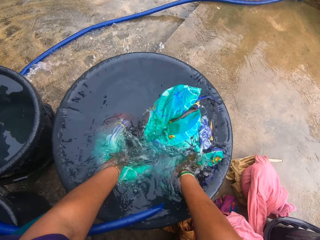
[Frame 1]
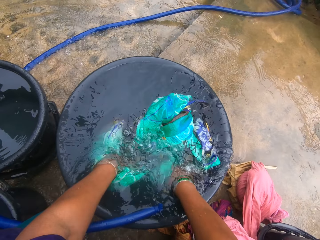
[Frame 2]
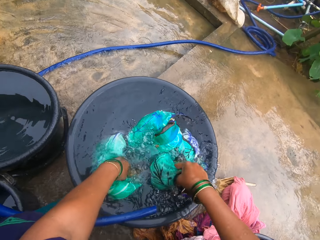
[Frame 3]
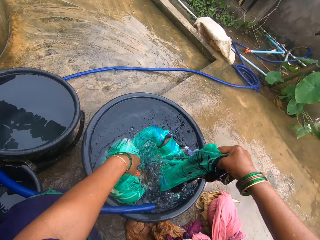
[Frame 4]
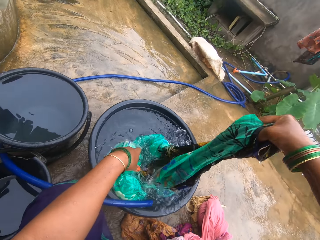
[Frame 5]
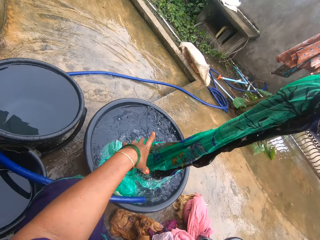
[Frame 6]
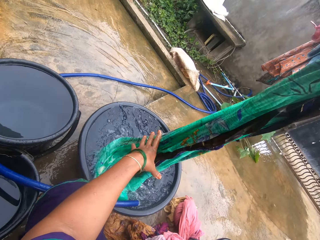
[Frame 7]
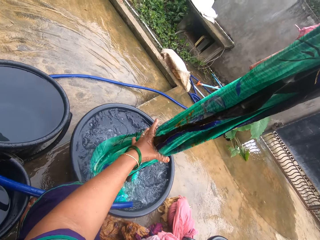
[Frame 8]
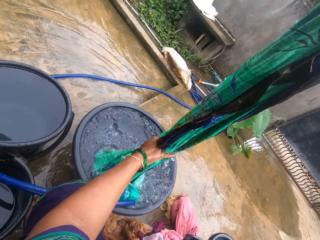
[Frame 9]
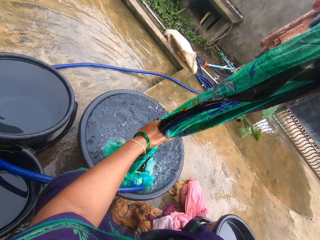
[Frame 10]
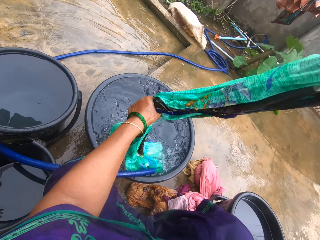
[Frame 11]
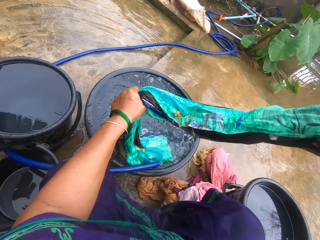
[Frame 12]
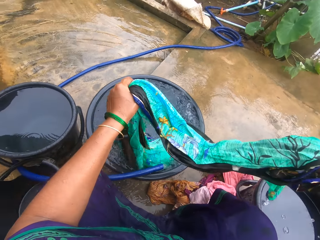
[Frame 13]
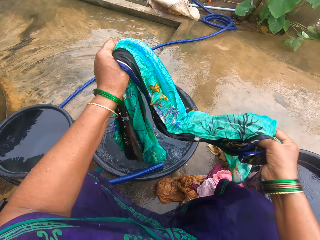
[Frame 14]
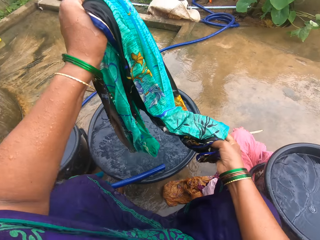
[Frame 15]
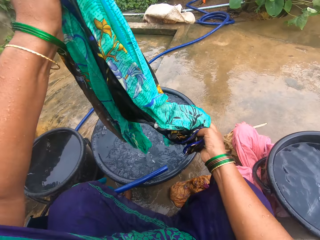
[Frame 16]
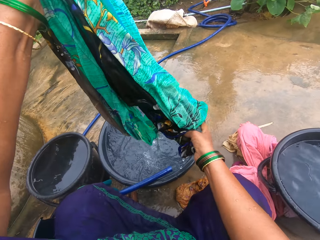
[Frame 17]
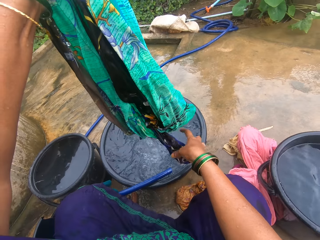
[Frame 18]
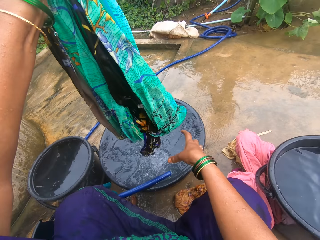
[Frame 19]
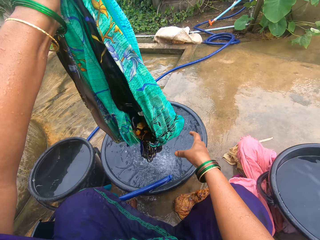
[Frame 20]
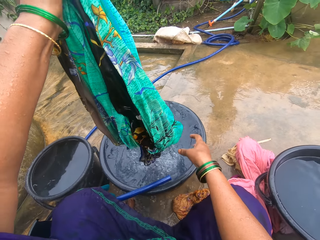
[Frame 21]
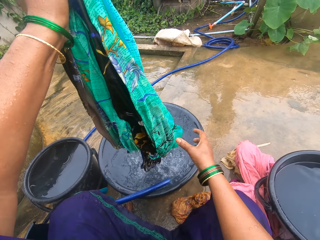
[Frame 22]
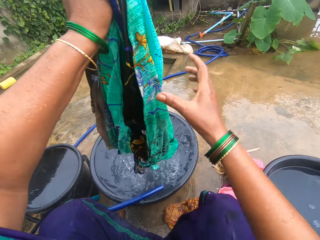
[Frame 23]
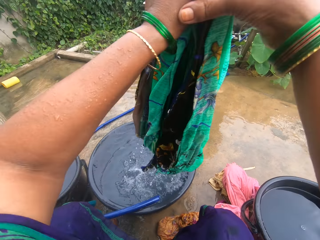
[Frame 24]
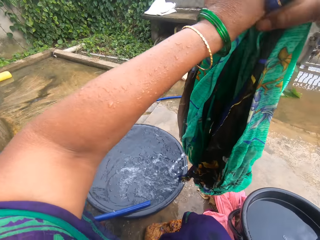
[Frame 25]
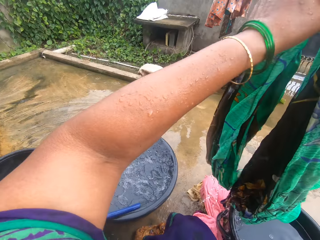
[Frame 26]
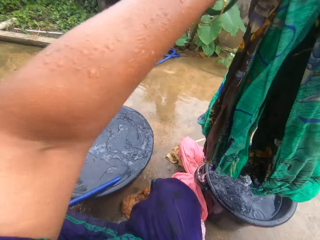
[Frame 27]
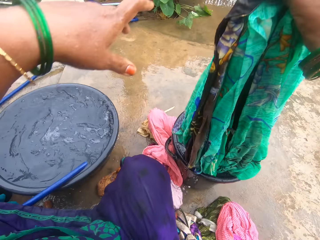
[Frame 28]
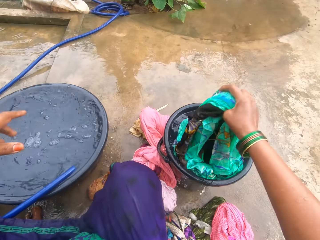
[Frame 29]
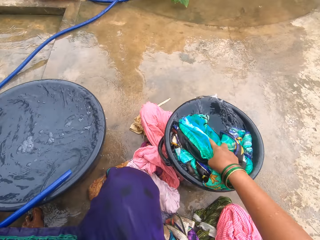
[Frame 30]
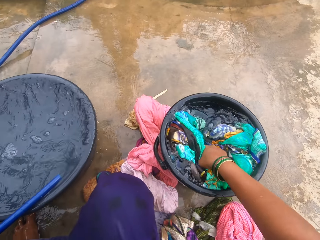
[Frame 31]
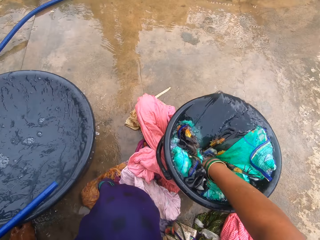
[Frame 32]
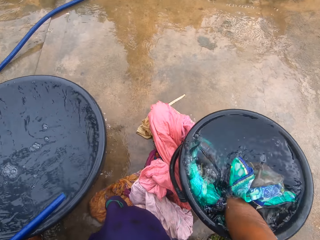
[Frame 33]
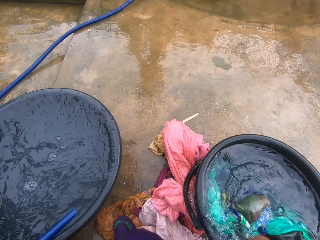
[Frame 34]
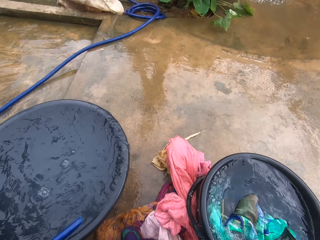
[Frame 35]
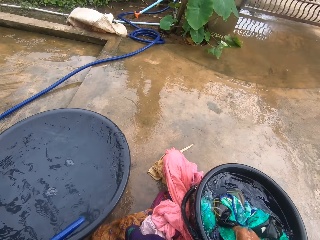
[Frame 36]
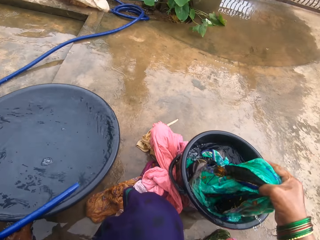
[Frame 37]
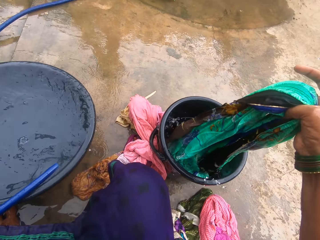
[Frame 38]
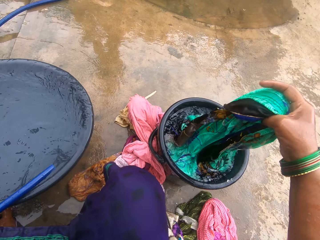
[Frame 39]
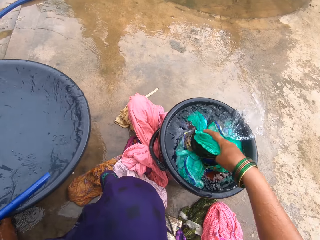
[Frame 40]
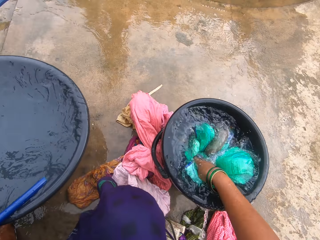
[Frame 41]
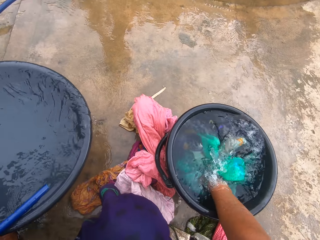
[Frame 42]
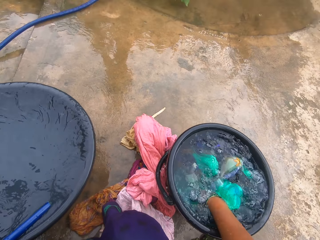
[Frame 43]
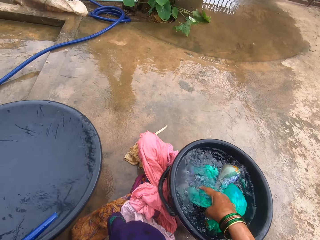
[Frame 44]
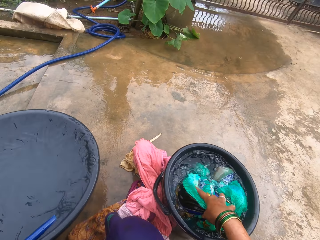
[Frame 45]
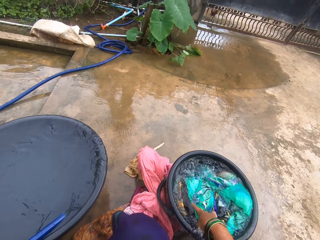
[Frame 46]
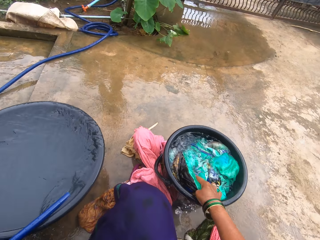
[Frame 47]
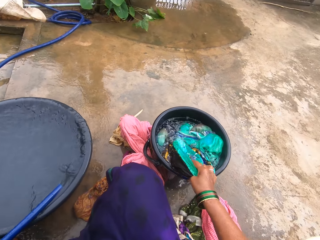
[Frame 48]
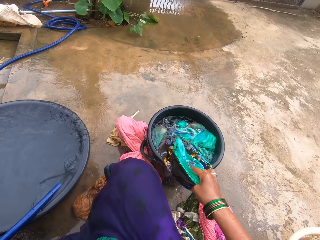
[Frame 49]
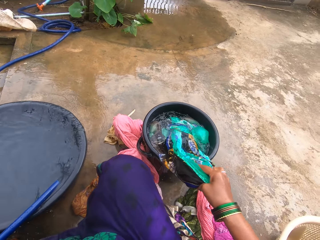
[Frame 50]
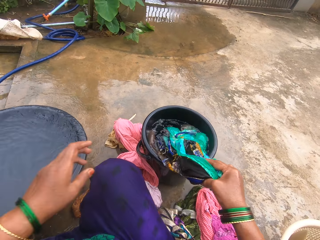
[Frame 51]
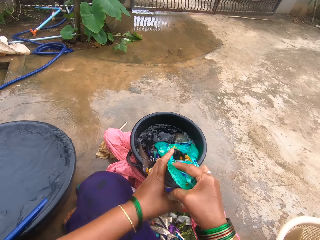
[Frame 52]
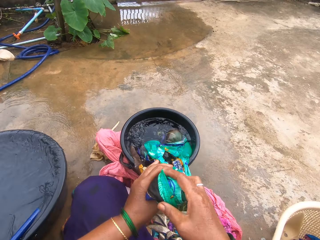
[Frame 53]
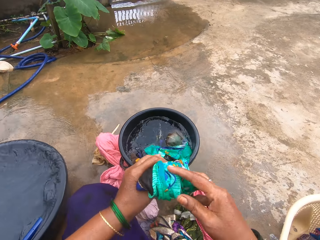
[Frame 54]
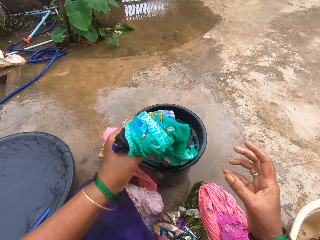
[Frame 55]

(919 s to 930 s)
The camera wearer folds the cloth. They put the cloth into the second water. They put the cloth in the water.

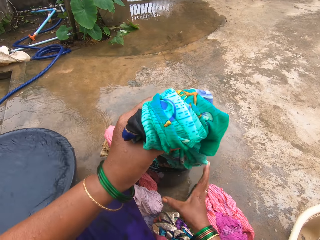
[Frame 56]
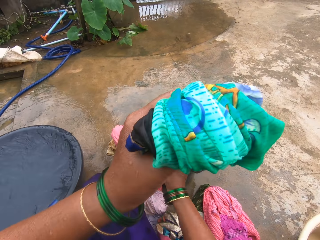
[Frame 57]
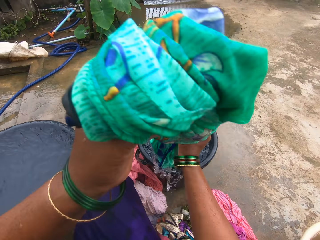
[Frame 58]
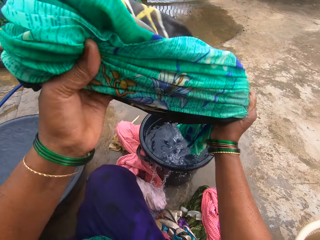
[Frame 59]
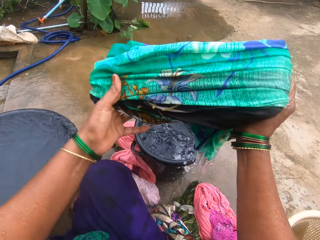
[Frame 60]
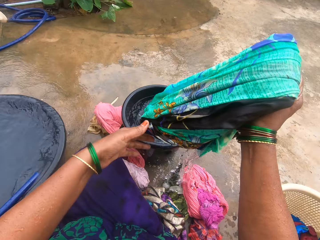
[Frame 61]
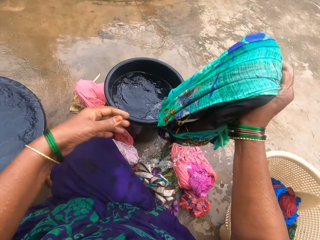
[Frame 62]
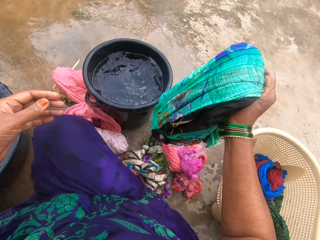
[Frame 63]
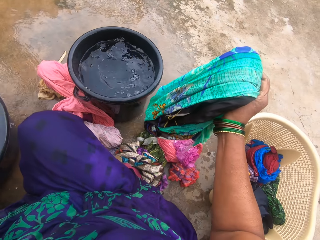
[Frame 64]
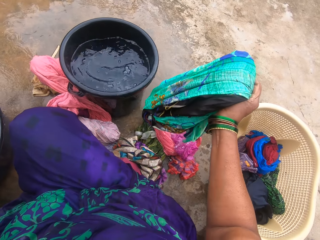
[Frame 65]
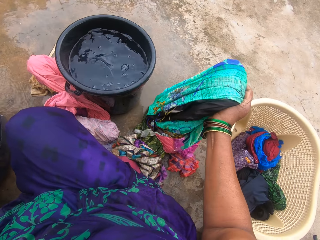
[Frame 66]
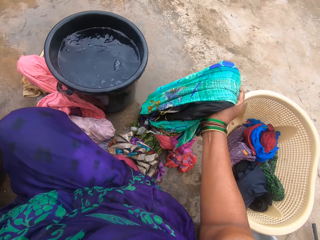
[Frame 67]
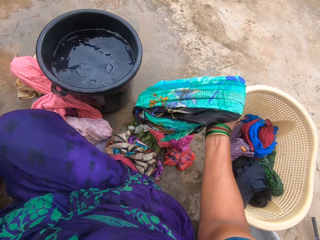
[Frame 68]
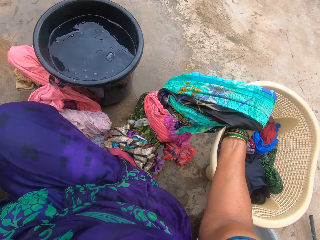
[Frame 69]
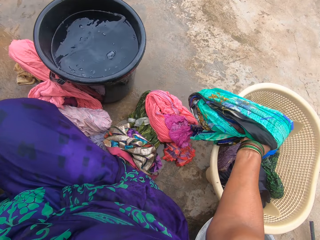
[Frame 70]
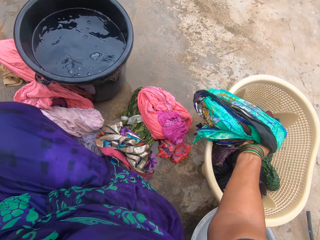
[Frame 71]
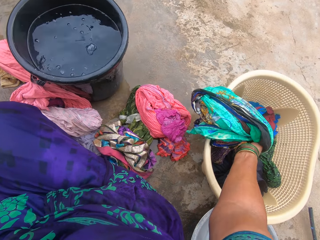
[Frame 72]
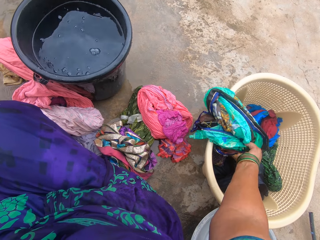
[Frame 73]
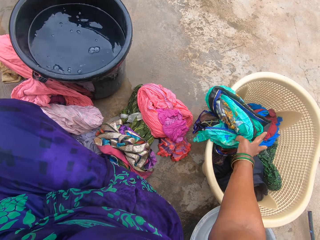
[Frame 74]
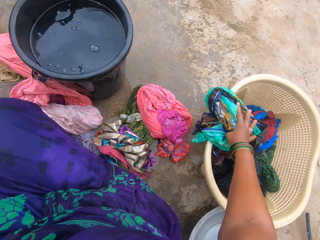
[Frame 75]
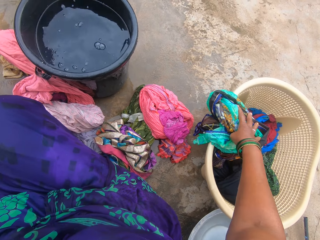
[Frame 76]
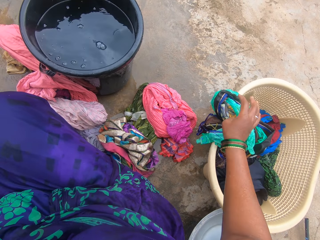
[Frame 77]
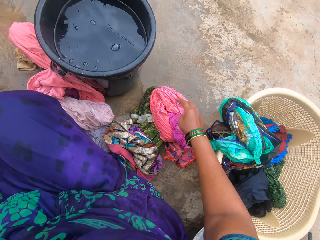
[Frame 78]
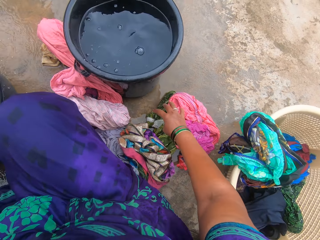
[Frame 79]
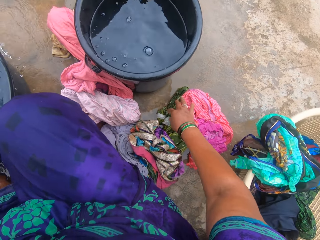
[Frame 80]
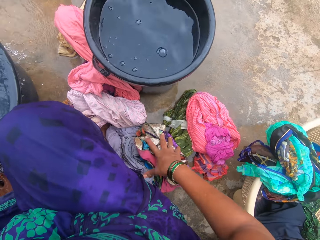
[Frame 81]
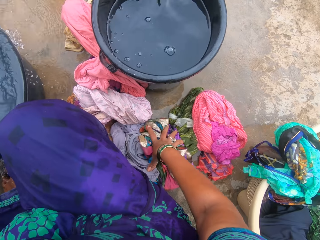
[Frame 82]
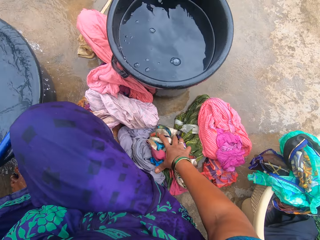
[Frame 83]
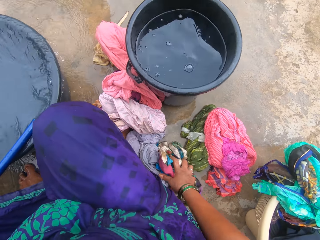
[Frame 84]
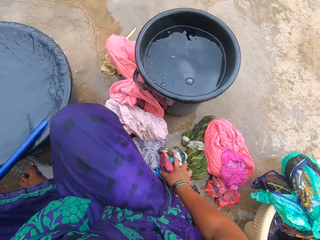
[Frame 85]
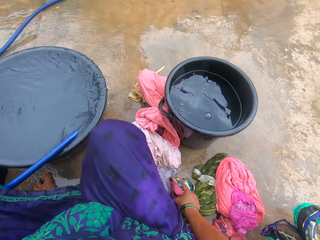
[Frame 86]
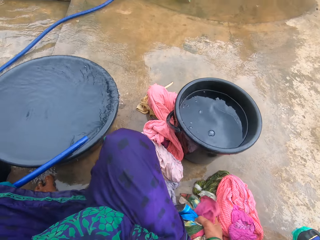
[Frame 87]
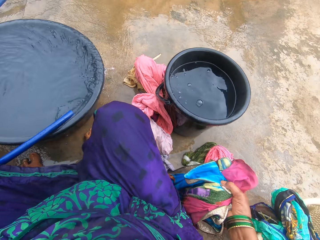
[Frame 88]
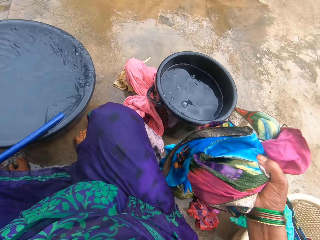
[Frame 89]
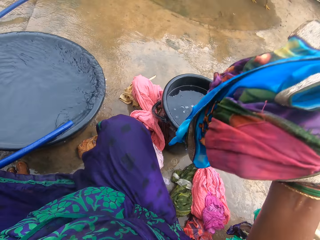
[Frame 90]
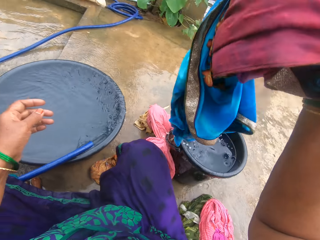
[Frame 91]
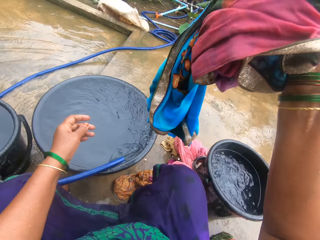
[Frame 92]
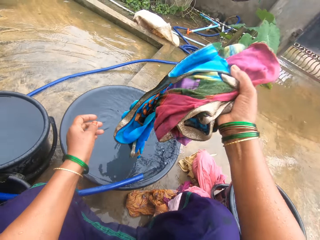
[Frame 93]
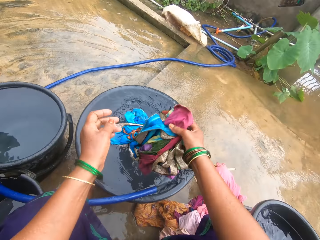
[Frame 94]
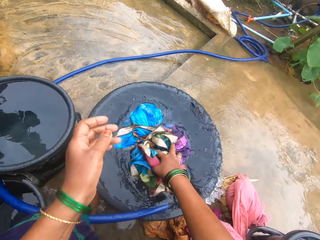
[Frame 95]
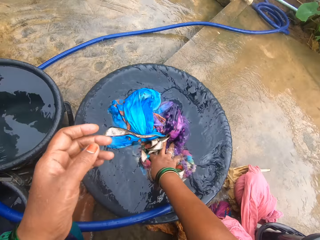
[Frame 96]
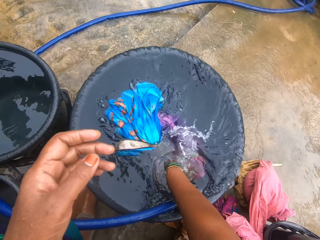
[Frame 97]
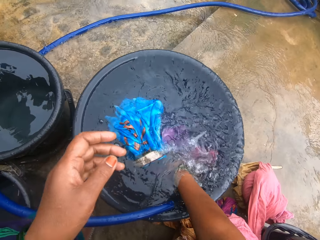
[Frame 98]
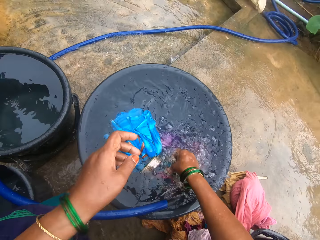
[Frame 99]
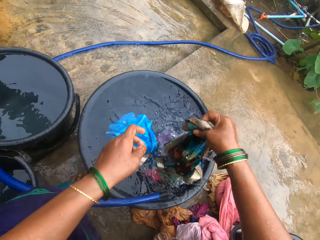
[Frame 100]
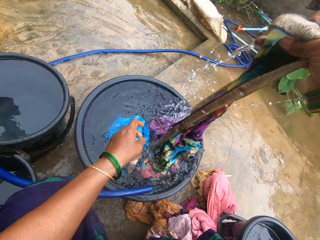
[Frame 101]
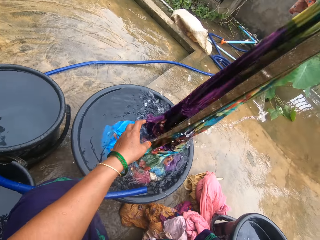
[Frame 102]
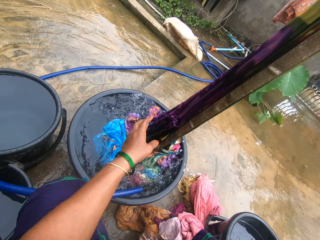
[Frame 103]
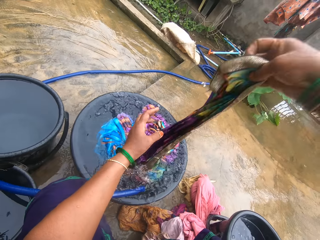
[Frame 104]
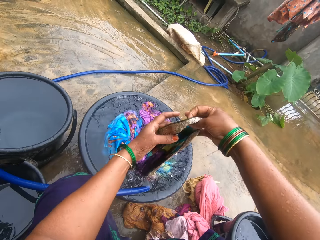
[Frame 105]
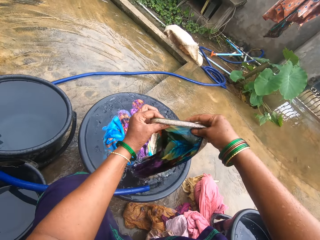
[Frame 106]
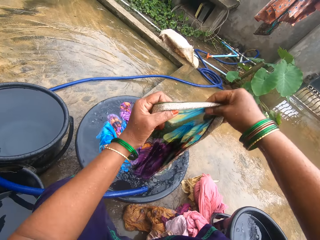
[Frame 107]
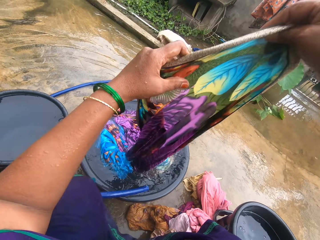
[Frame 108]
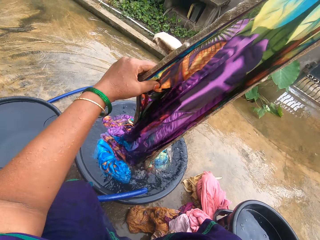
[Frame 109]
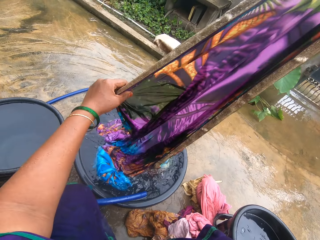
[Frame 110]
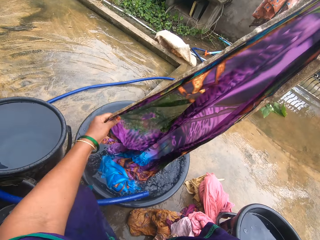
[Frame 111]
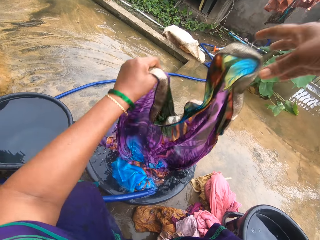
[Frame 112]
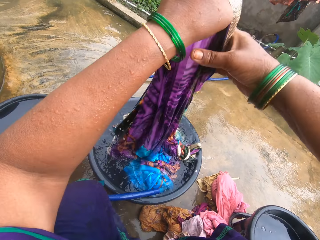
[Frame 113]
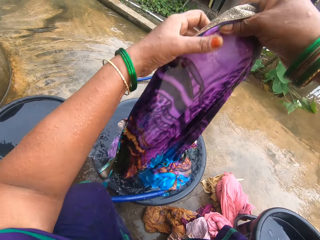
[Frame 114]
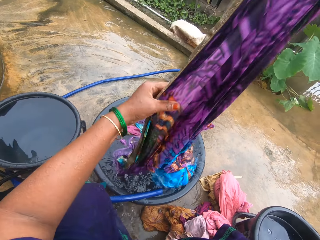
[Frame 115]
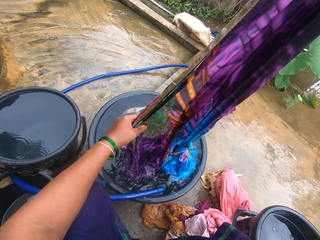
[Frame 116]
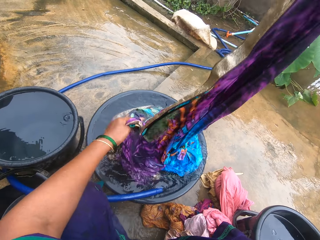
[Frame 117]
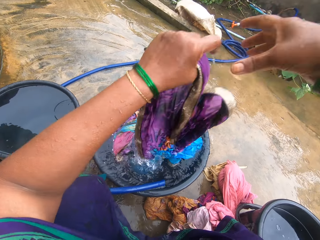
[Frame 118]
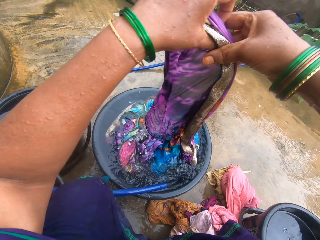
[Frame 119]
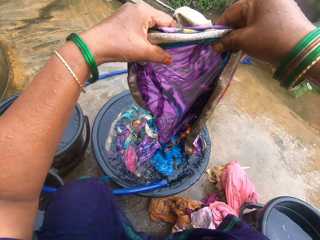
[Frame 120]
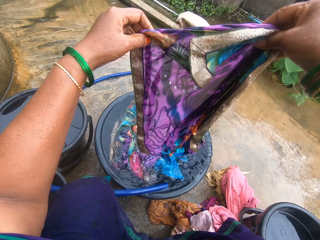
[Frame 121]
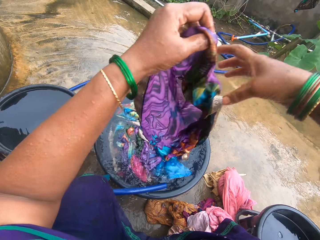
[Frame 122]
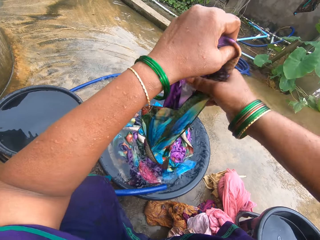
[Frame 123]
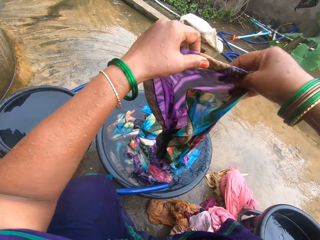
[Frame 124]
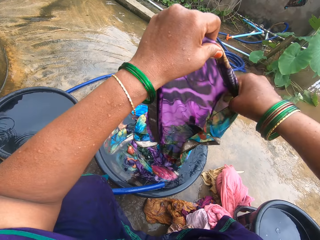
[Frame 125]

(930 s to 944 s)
The camera wearer removes water from the piece of cloth. They fold the cloth. They put the piece of cloth on the bucket. They touch some cloth on the floor and pick up the cloth from the floor. They put the cloth into the water. They wash the piece of cloth. They bring the cloth out of the water.
